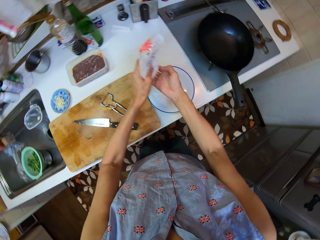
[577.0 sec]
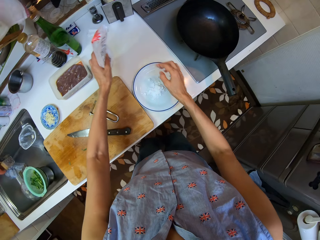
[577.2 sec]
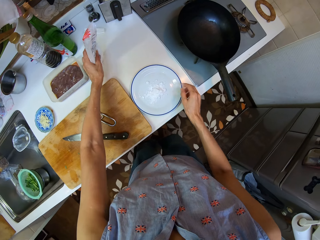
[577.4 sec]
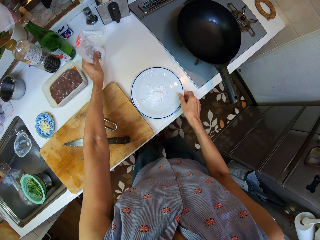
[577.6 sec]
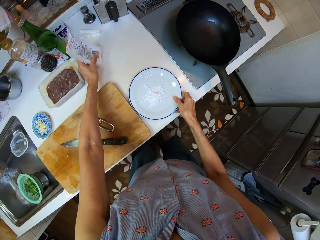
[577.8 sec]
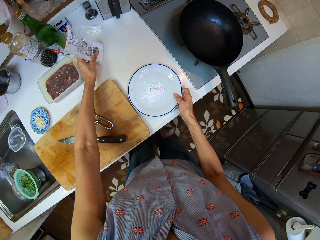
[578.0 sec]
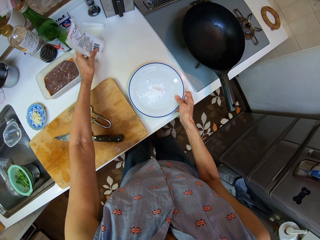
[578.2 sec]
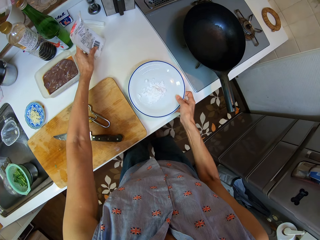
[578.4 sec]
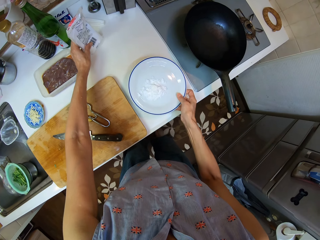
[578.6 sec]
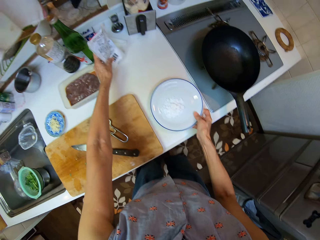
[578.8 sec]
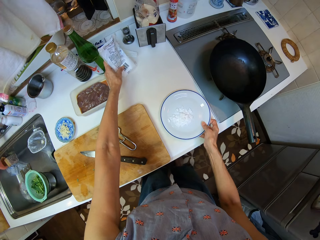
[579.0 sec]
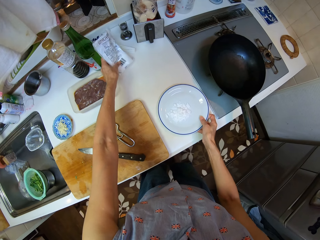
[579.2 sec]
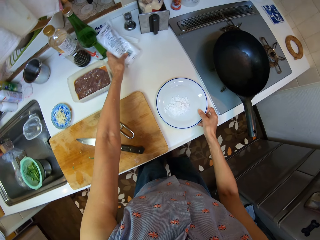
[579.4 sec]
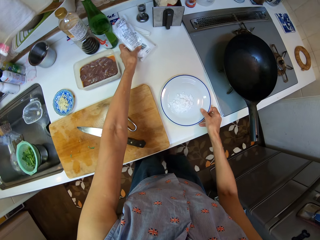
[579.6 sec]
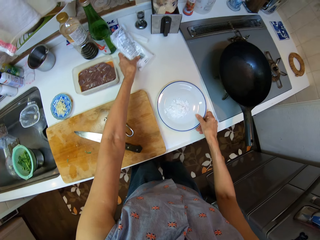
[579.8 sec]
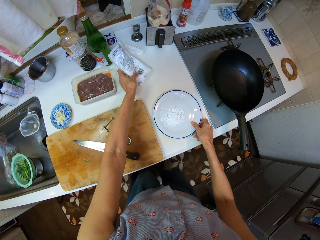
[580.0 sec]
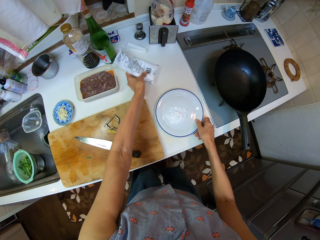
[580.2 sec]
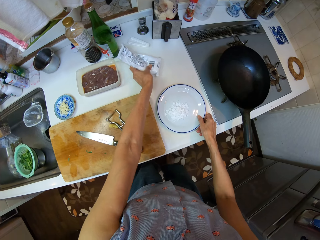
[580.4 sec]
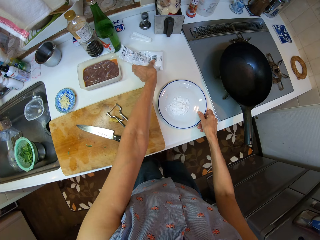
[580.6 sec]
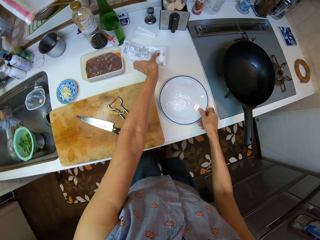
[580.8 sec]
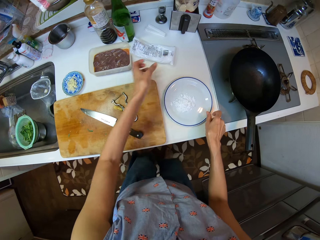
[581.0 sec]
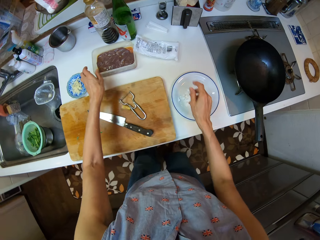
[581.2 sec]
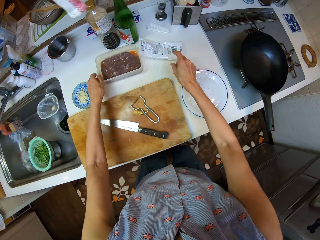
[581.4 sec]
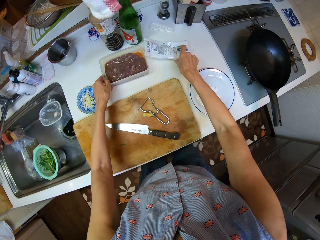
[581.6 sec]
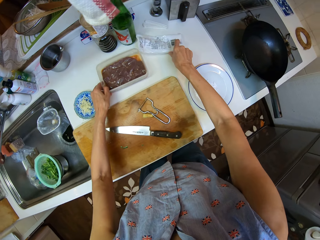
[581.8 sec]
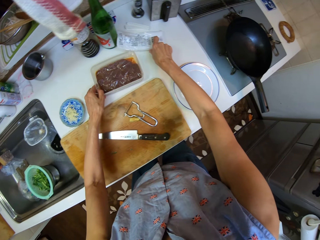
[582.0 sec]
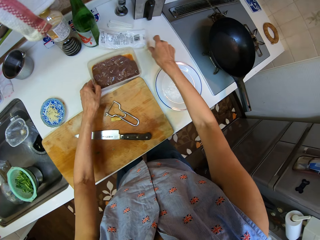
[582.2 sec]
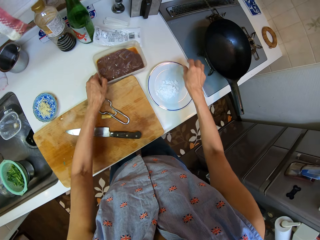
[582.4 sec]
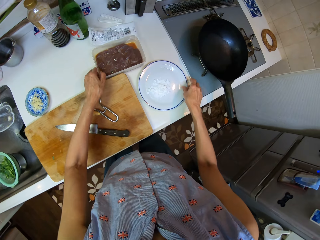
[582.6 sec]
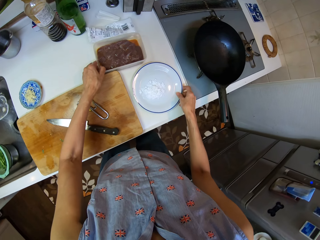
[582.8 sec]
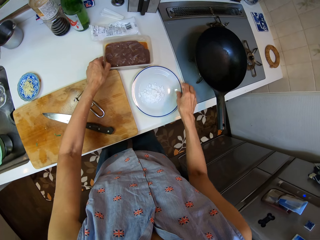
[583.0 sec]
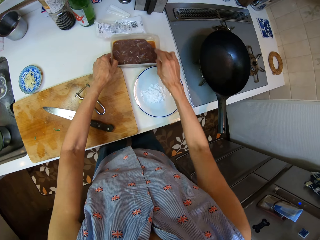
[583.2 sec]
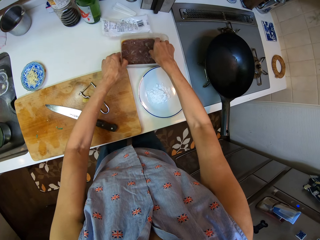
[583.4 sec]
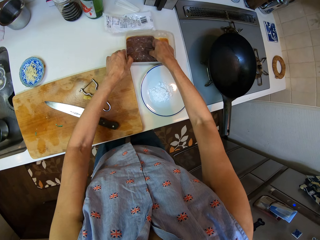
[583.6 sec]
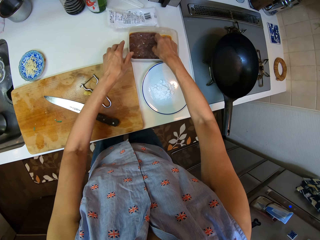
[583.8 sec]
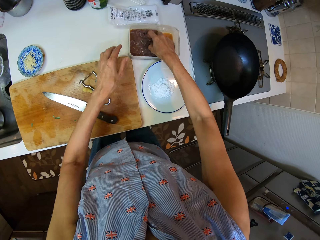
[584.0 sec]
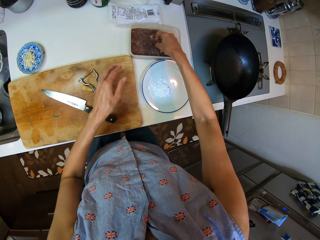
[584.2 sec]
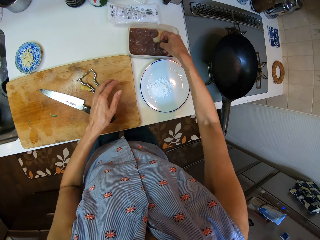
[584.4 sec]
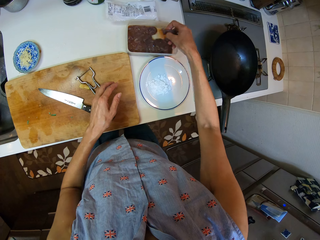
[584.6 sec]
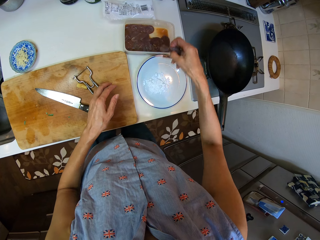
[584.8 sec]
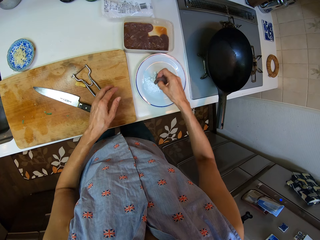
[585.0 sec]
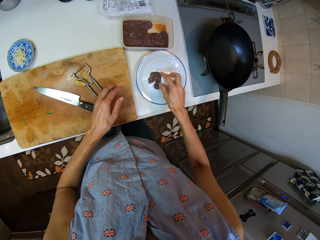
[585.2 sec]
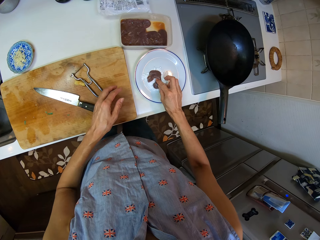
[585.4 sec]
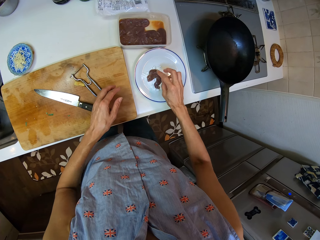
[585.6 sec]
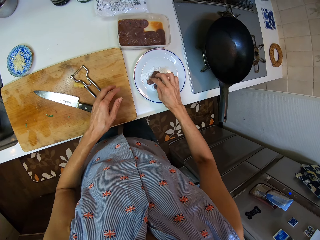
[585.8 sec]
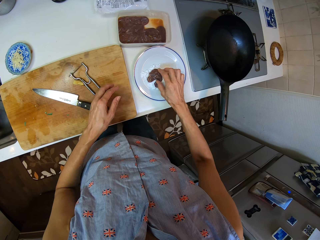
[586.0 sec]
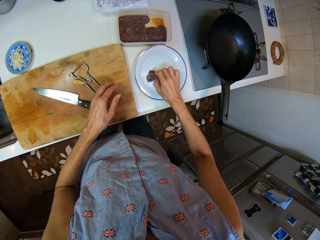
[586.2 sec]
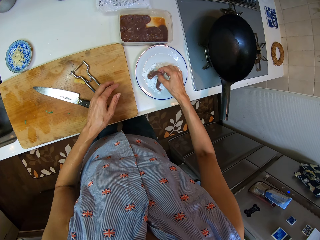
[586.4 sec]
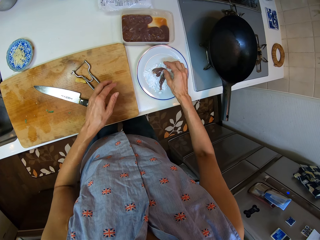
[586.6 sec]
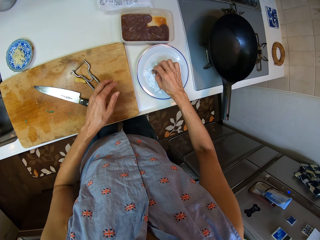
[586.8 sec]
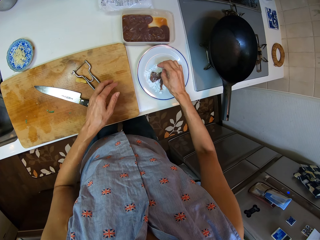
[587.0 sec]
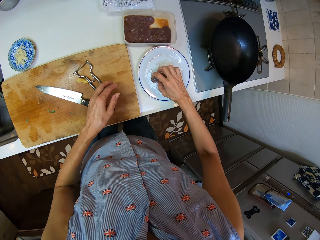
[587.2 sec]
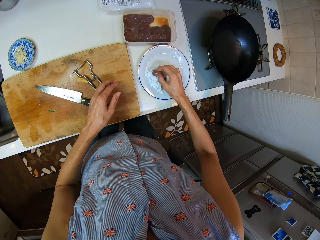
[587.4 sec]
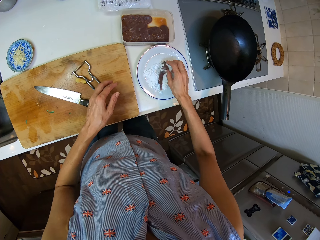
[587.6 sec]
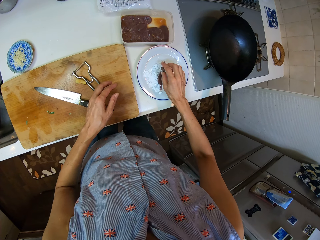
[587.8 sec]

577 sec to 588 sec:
The camera wearer lifts the sachet of powder. They place the sachet of powder on a sink table. They shake the plate. They place the sachet of powder on the sink table. They move the bowl on the counter. They move the sachet of powder and a lunch box on the sink table. They hold the plate. They hold the liver in the lunch box. They pick a piece of liver from the lunch box. They place the piece of liver in the plate. They mix the piece of liver with the powder. They put the flour all over the beef.

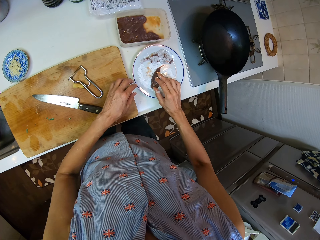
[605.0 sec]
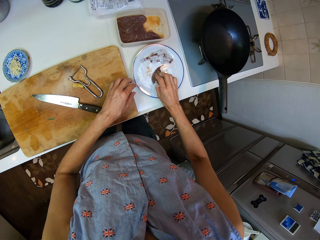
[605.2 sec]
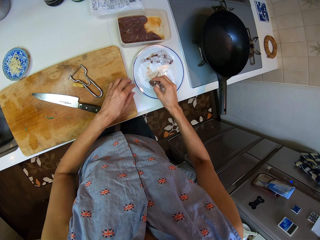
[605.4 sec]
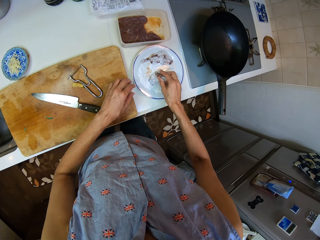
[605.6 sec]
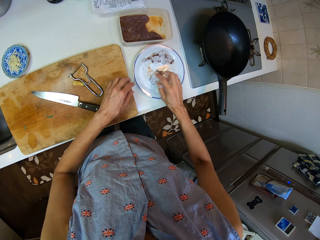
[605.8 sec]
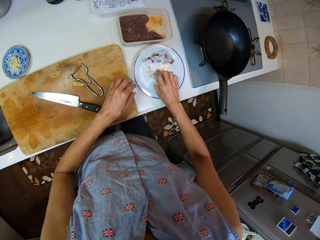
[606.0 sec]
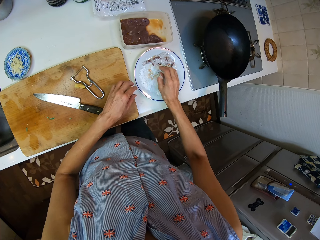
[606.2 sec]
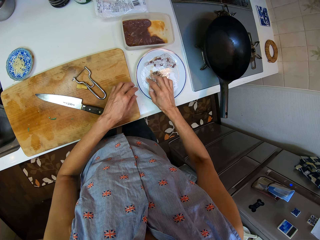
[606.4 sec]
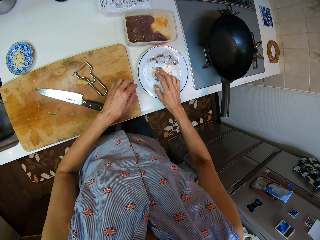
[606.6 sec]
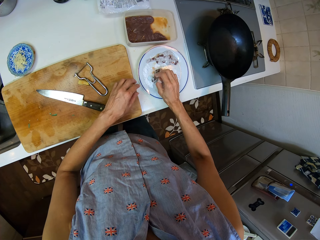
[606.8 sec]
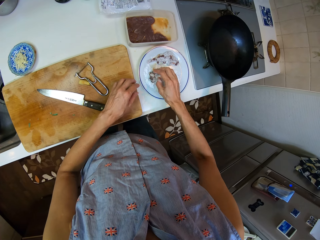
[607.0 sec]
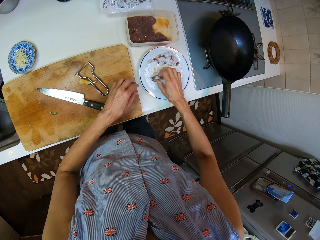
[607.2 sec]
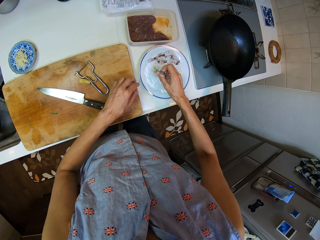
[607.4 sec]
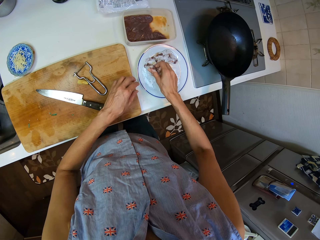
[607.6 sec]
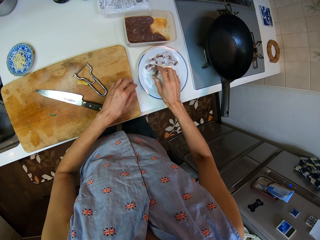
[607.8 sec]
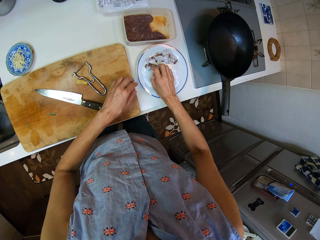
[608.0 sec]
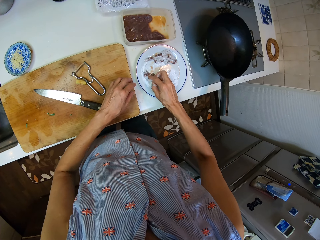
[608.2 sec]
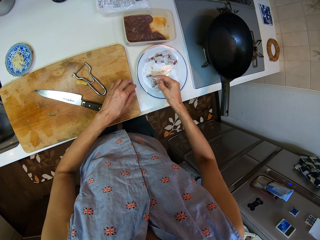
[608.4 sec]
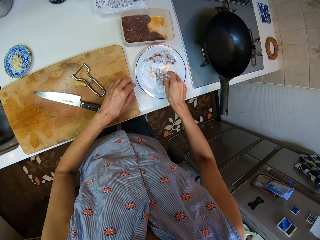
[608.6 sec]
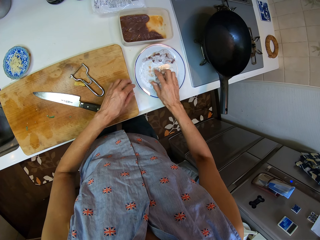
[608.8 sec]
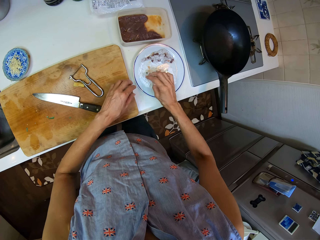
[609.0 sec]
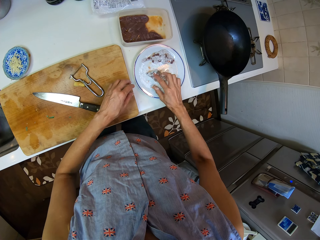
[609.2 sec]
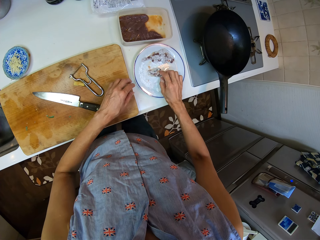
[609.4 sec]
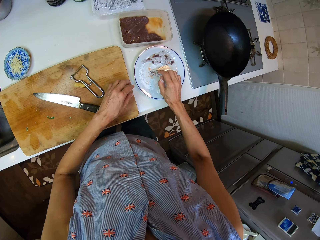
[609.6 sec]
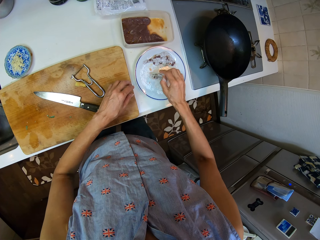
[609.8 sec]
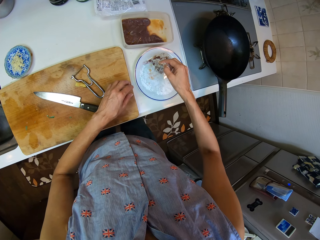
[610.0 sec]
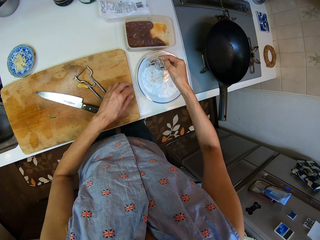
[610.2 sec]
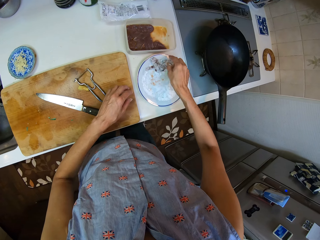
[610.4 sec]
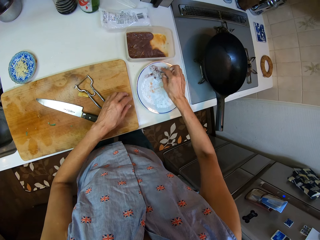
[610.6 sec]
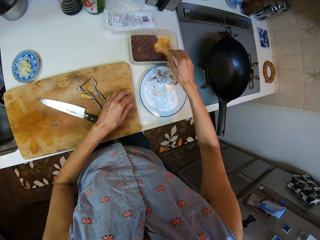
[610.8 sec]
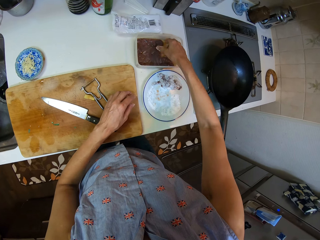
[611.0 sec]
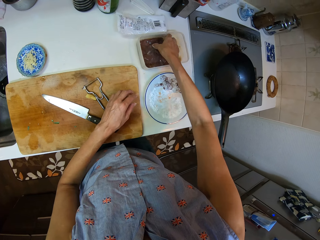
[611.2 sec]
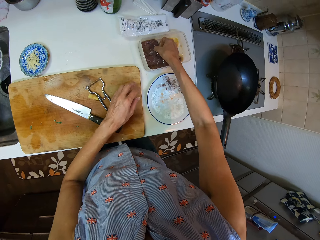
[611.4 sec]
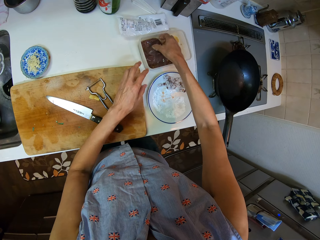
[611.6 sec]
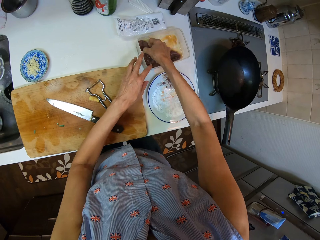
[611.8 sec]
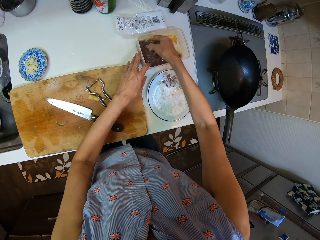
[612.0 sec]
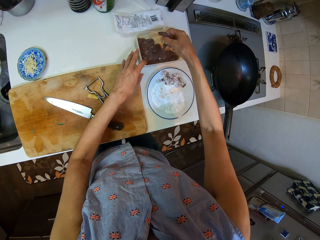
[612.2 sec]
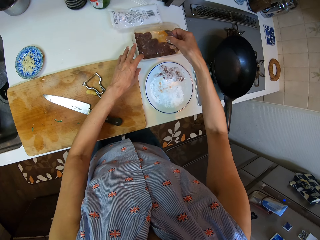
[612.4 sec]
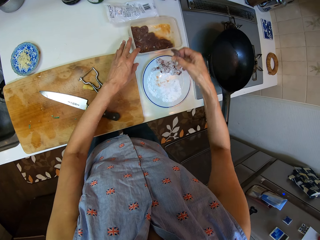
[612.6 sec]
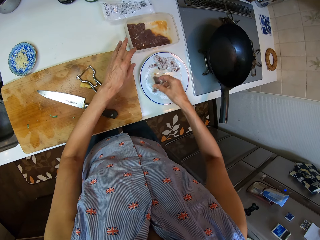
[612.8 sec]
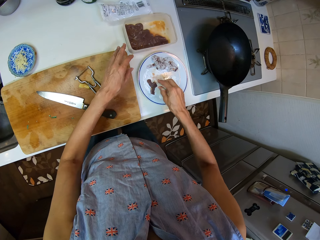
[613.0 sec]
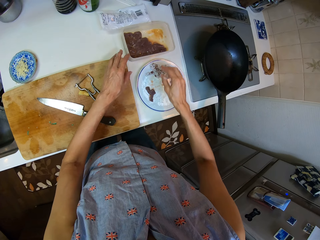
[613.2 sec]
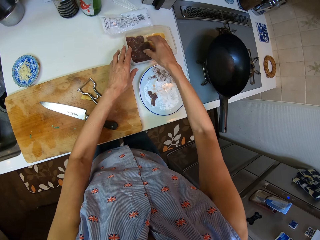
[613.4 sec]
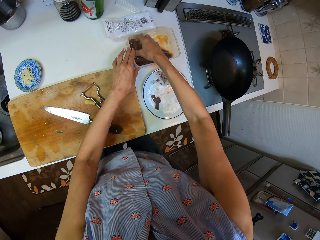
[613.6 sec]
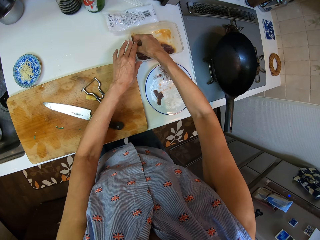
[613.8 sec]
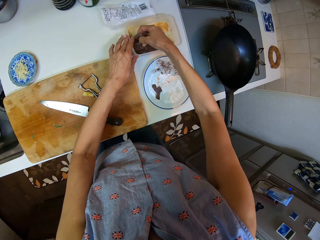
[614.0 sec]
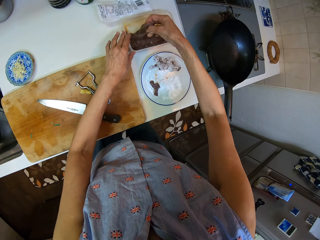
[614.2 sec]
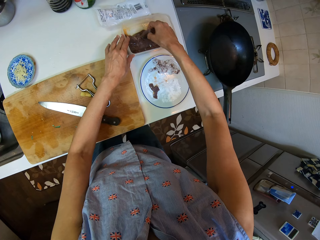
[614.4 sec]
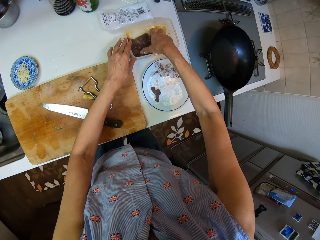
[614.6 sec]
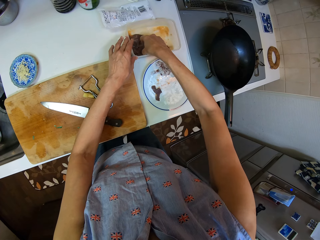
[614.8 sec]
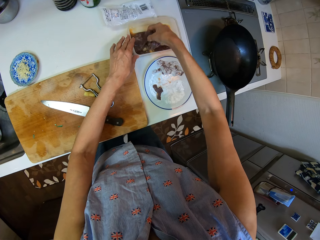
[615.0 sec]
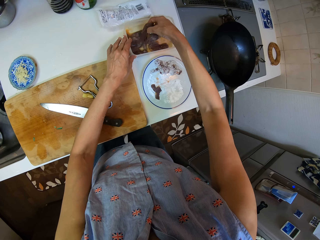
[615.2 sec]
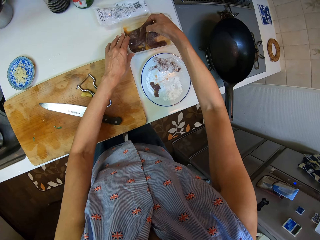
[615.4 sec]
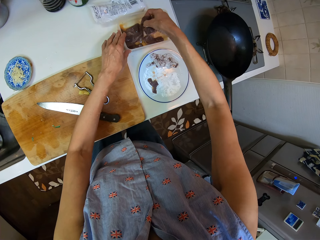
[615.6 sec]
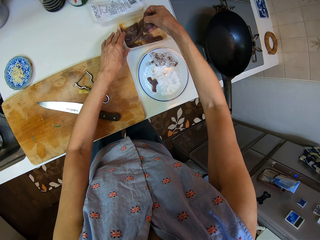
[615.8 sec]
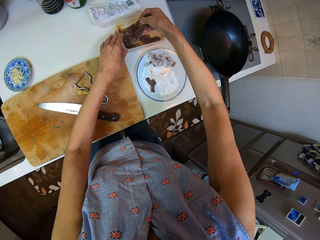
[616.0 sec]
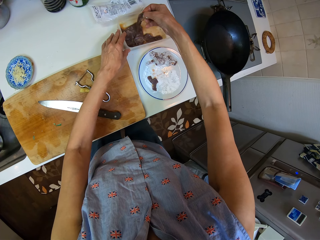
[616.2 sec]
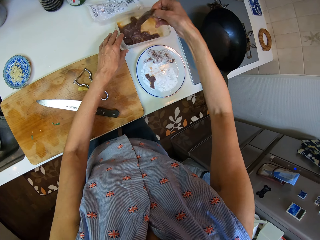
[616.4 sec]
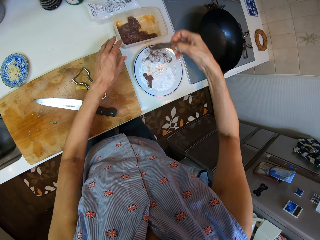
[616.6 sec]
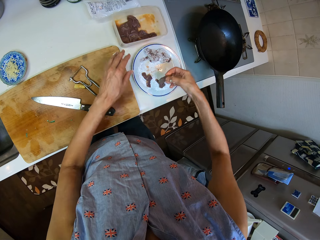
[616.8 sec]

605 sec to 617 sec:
The camera wearer turns the piece of liver. She mixes the piece of liver with the powder. She turns the piece of liver. She mixes the piece of liver with the powder. She turns the piece of liver. She lifts the piece of liver. She places the piece of liver on the others. She holds another piece of liver from the lunch box. She touches the lunch box with her left hand. She picks another piece of liver from the lunch box. She places the piece of liver on the powder. She picks another piece of liver from the lunch box. She returns the piece back in the lunch box. She picks the pieces of liver from the lunch box. She shakes her right hand. She drops a piece of liver in the lunch box.
